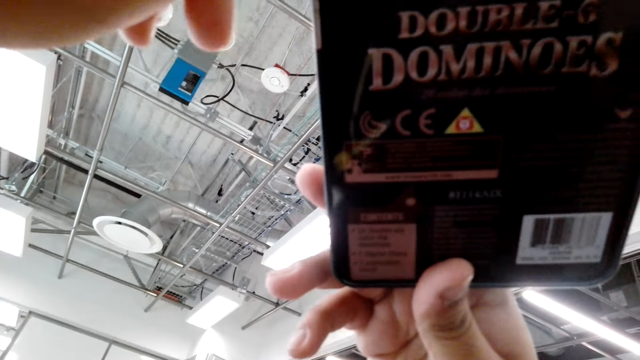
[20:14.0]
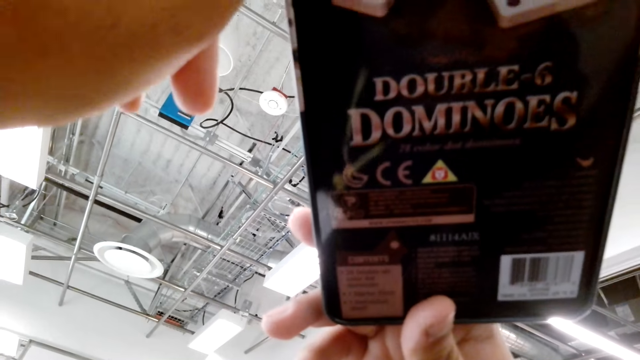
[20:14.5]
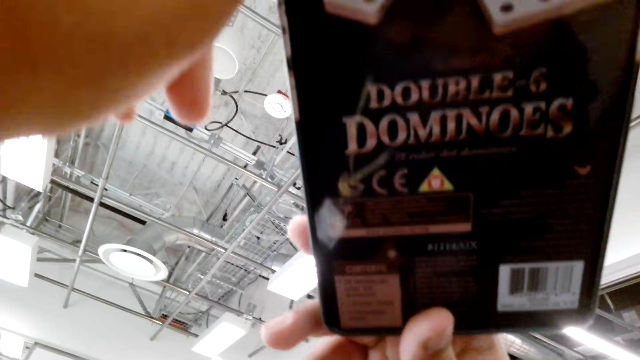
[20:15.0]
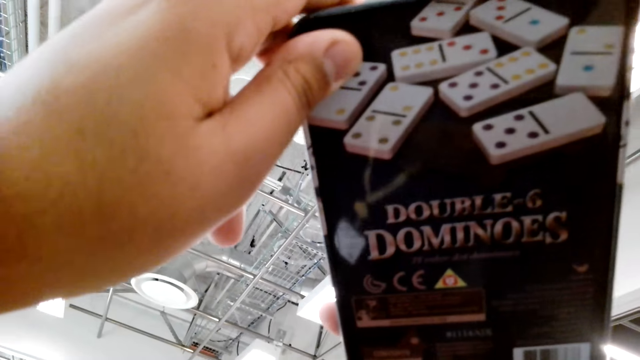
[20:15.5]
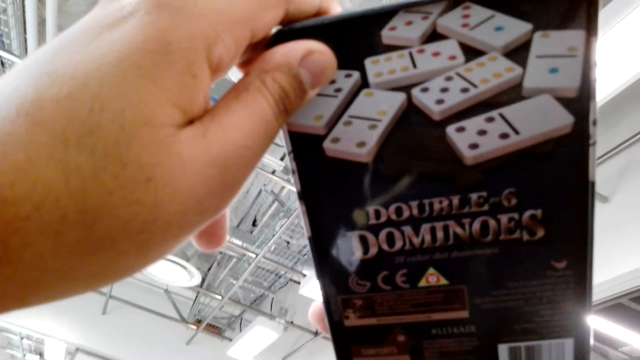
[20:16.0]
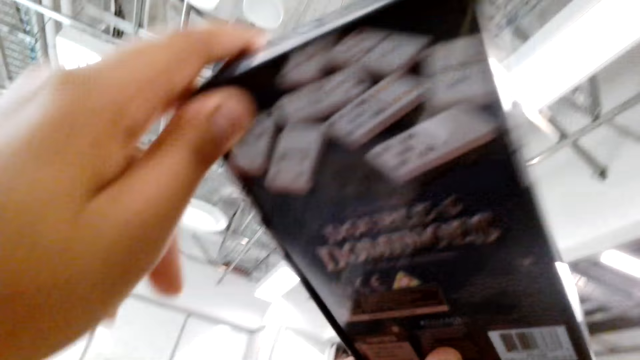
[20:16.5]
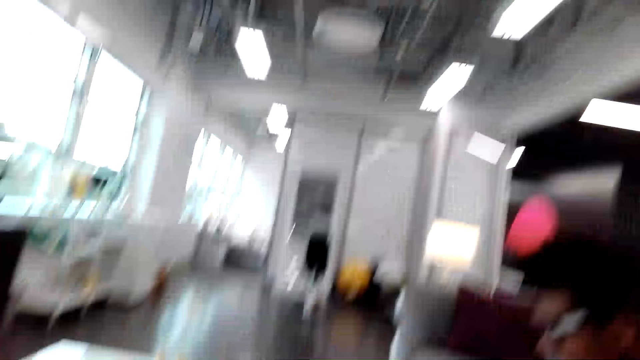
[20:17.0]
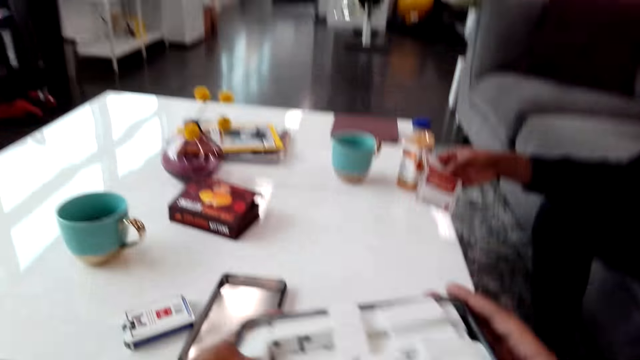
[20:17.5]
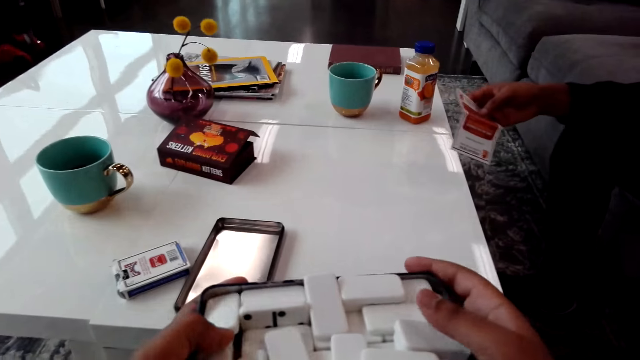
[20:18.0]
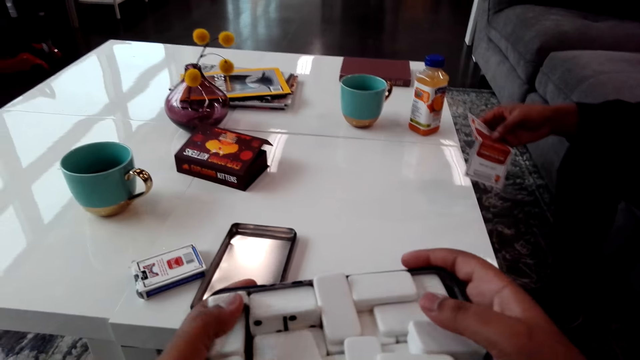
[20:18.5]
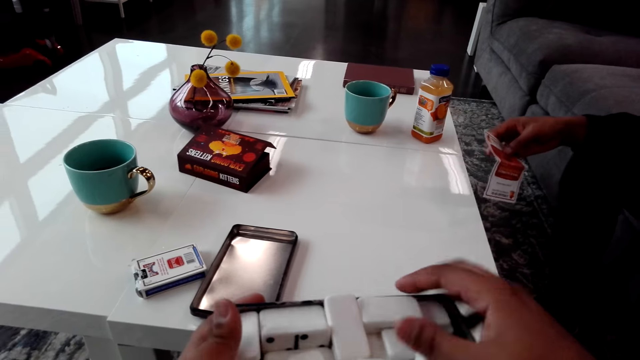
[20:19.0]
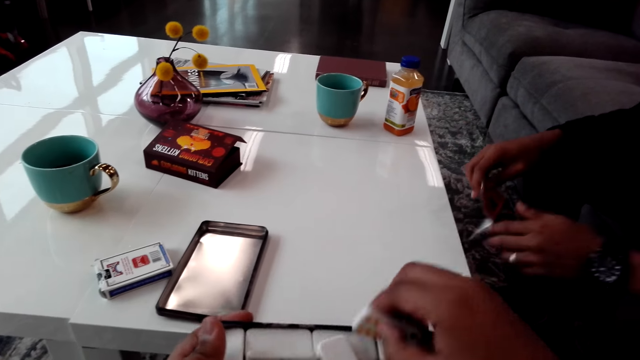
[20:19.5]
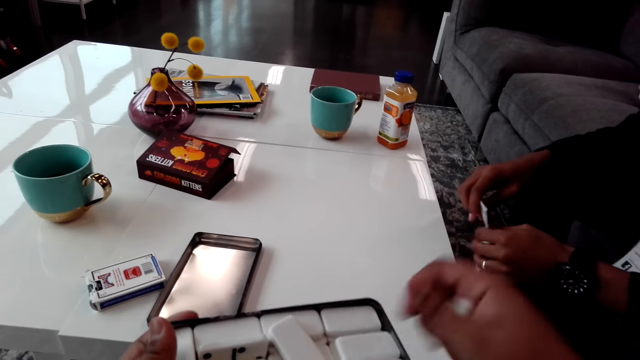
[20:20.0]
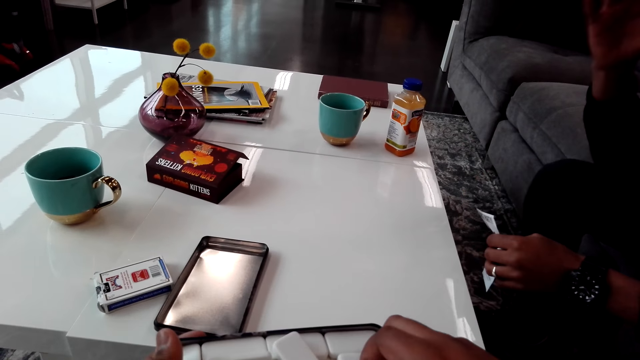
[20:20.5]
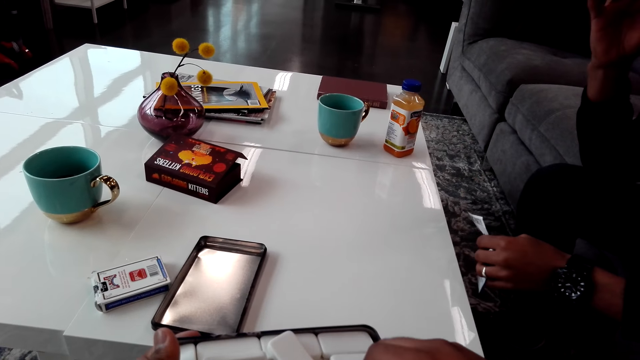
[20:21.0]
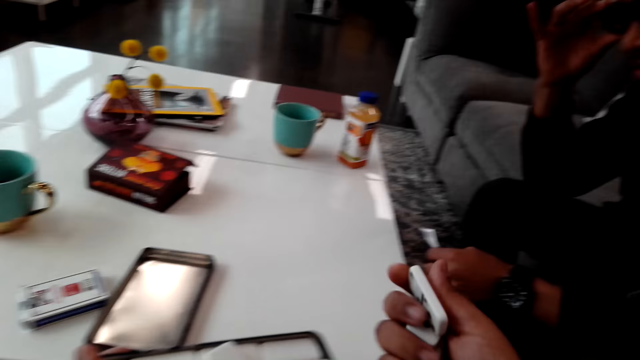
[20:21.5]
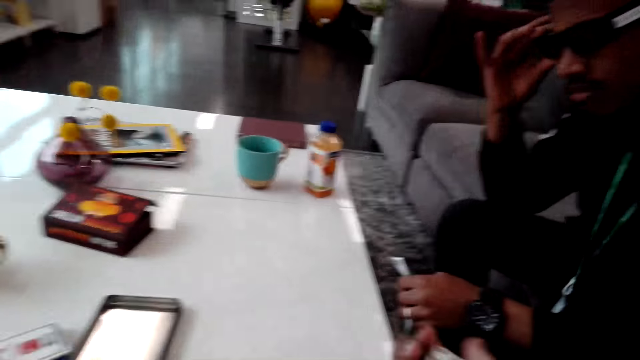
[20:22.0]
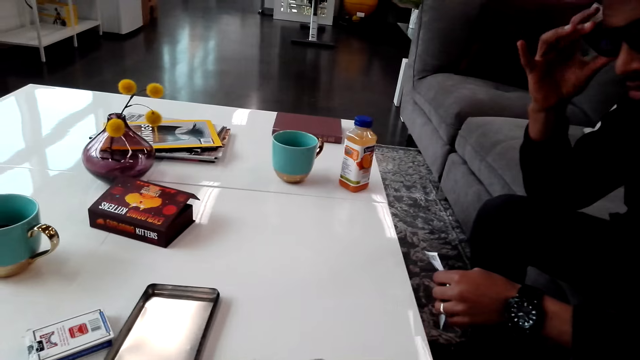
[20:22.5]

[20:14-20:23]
The camera wearer looks around. They pick the dominoes.

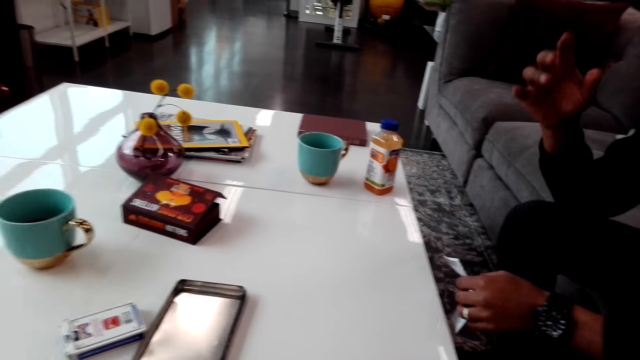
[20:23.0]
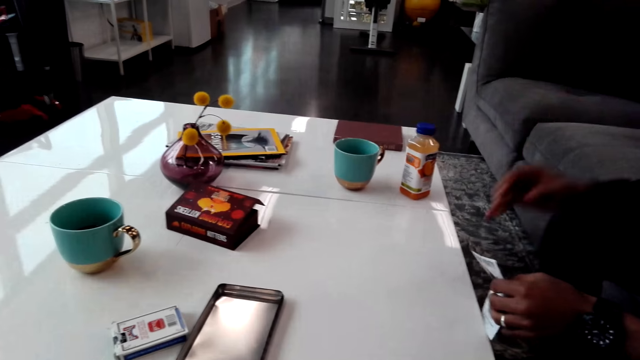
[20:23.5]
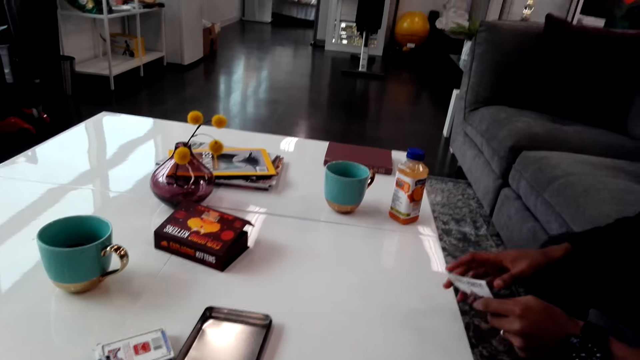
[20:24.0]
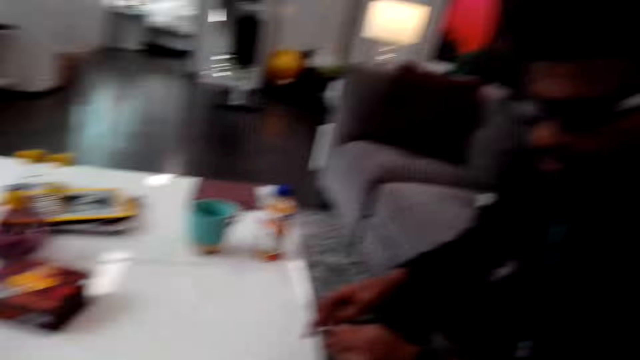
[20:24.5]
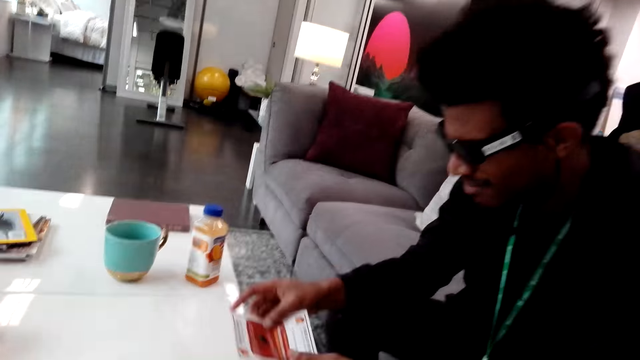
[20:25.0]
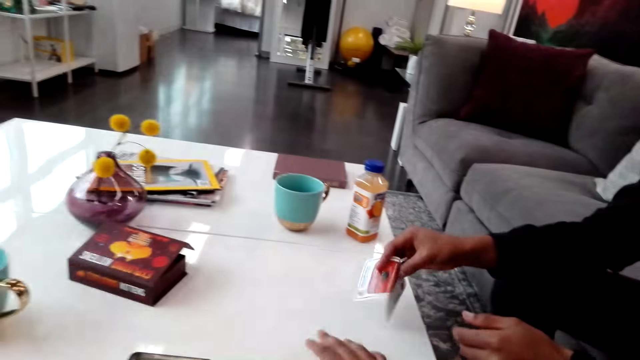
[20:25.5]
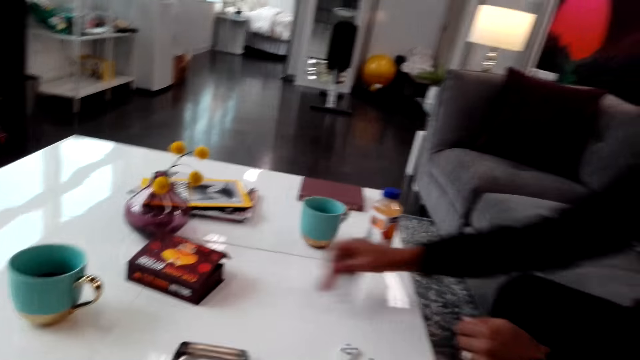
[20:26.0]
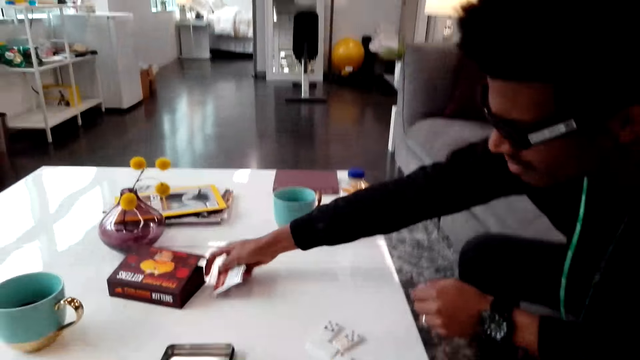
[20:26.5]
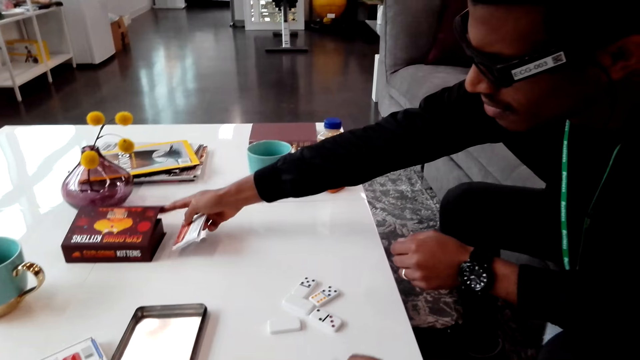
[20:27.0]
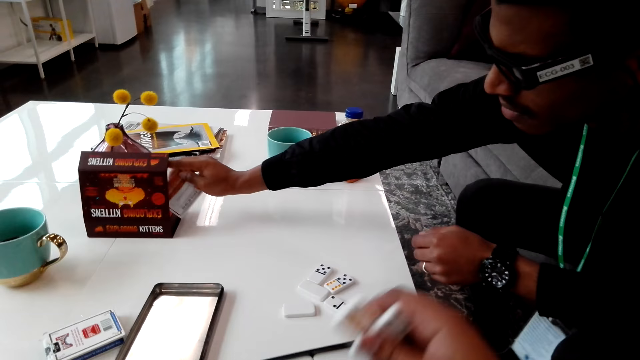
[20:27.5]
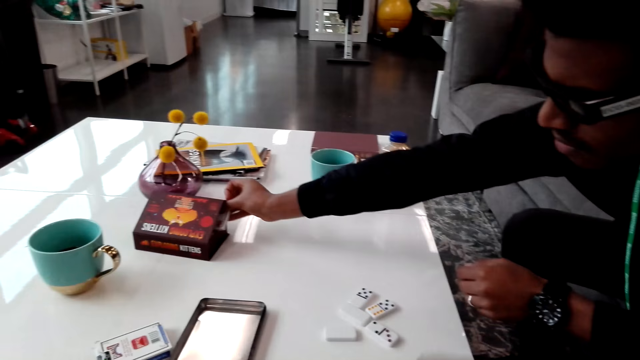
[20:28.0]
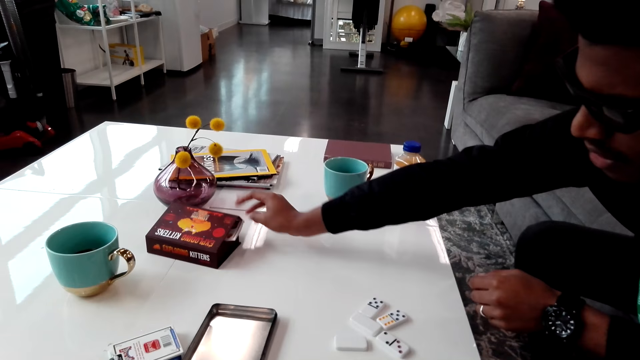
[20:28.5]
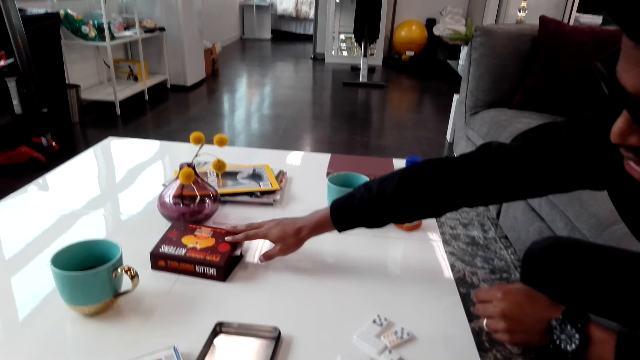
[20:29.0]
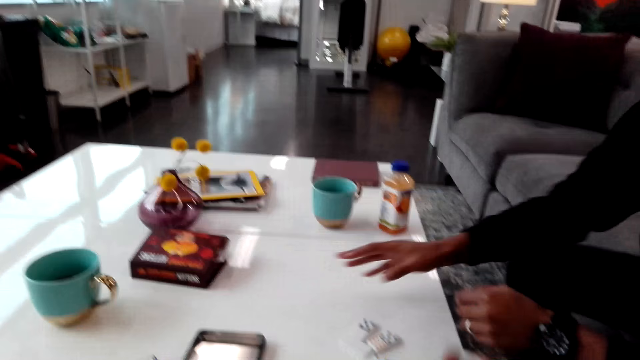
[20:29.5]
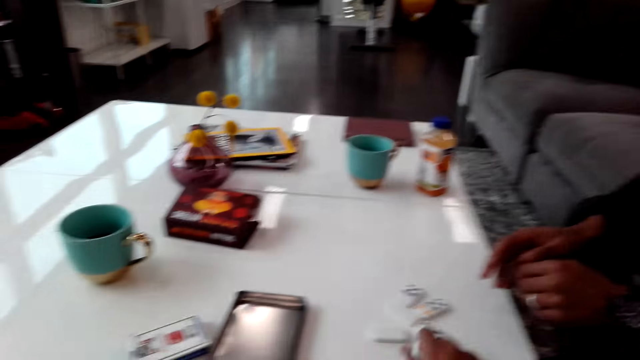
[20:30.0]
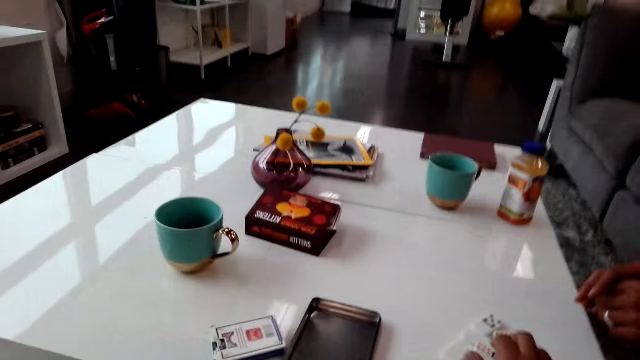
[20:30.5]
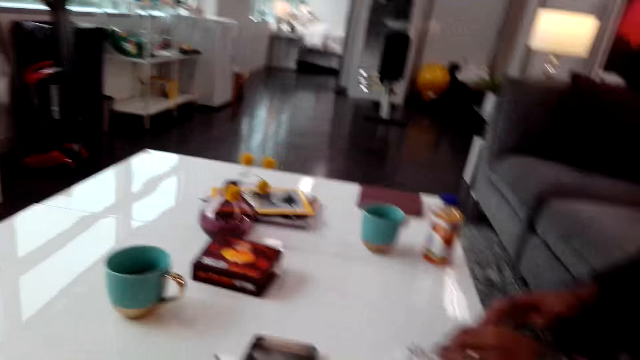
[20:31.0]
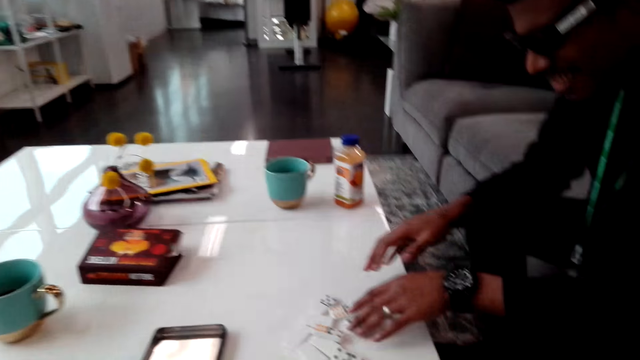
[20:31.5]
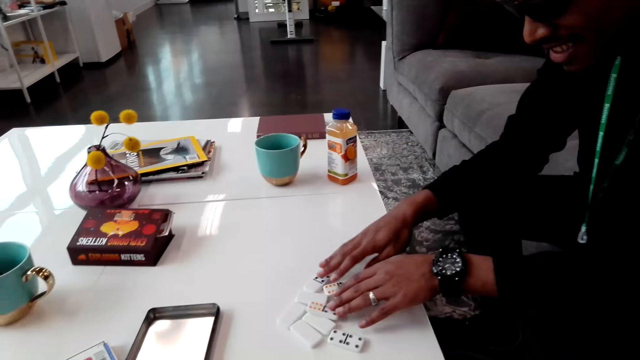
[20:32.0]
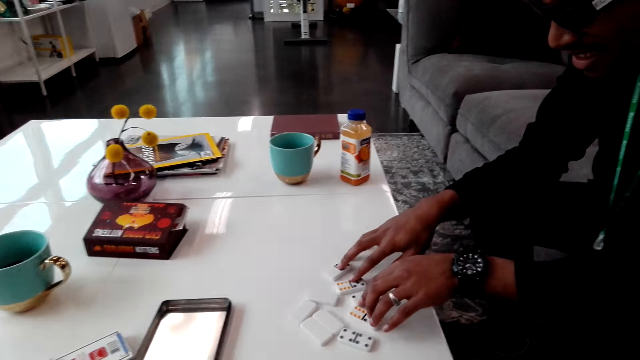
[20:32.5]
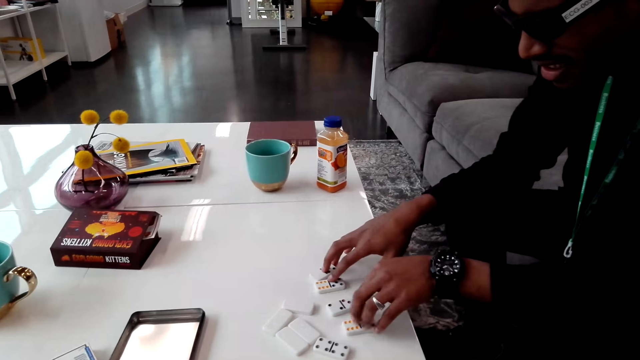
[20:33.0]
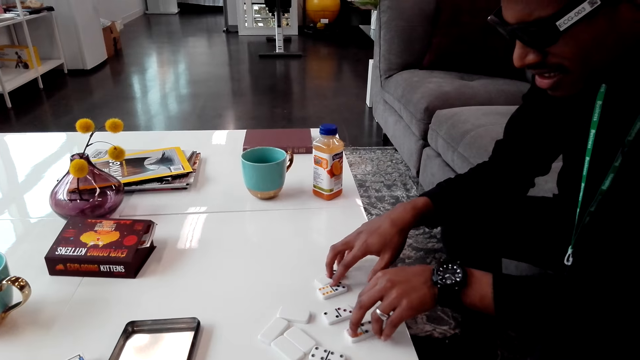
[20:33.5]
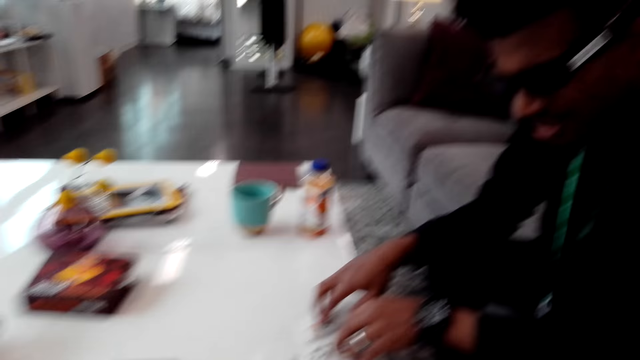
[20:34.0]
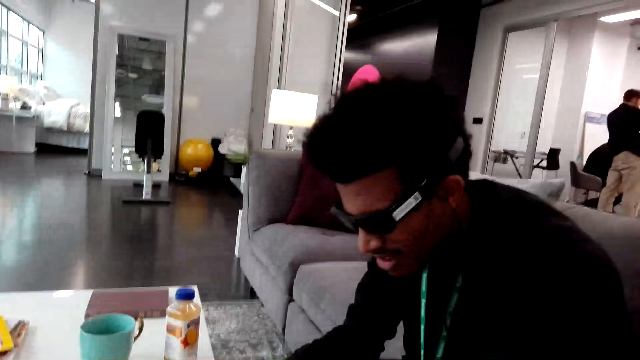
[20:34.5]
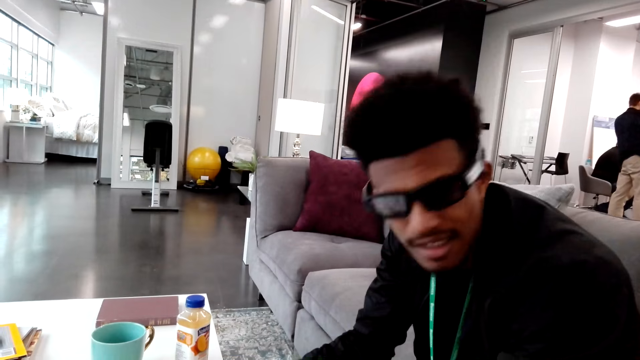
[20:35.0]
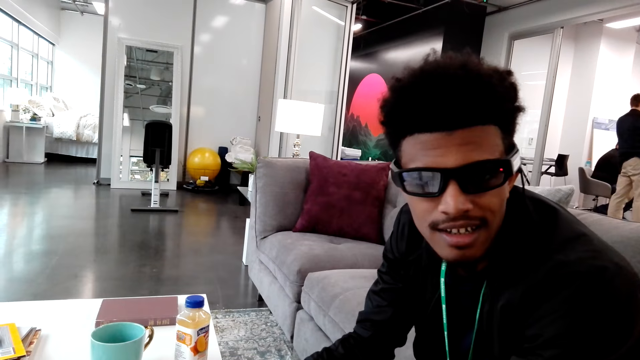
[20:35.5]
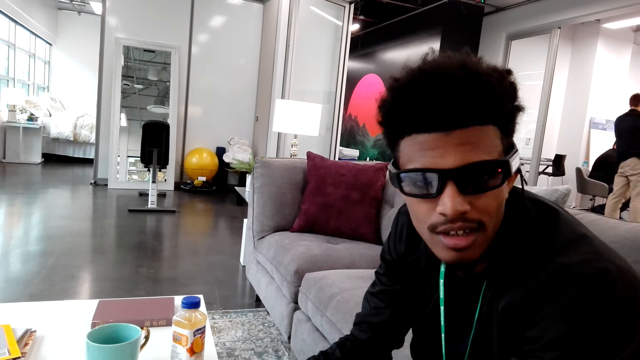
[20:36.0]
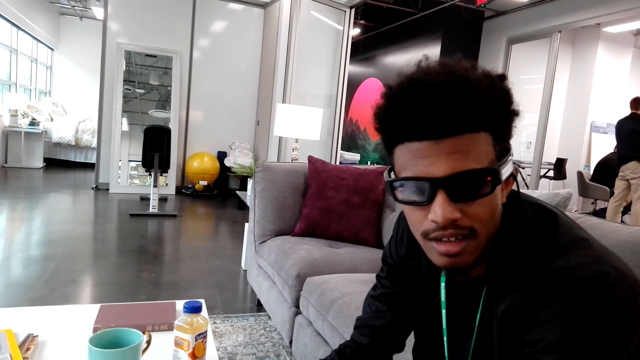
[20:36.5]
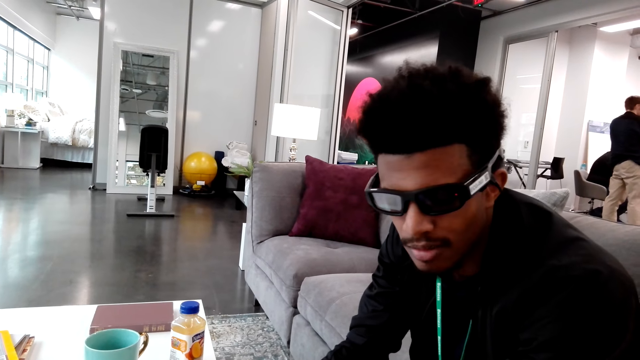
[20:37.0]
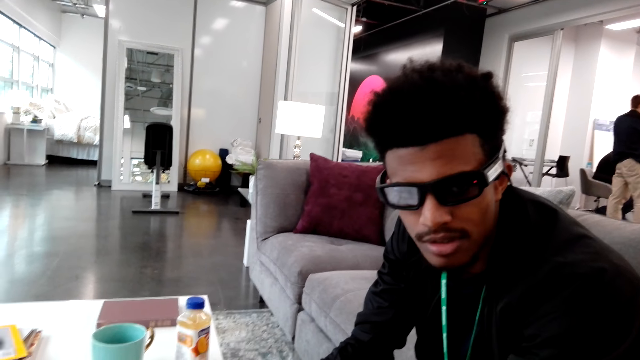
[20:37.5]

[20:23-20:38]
A man folds the manual and drops the manual. The camera wearer opens a box and puts a paper on the box. They drop the dominoes. The man spreads the dominoes. The camera wearer holds dice on a table. The man talks.
